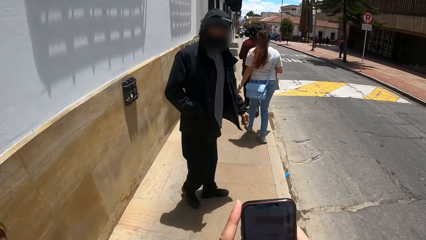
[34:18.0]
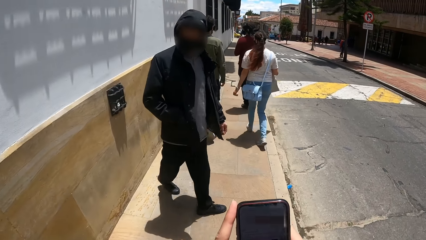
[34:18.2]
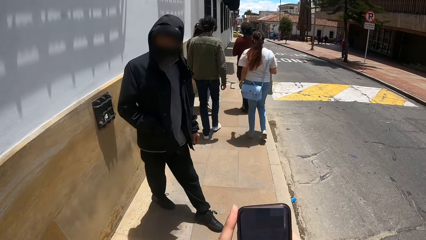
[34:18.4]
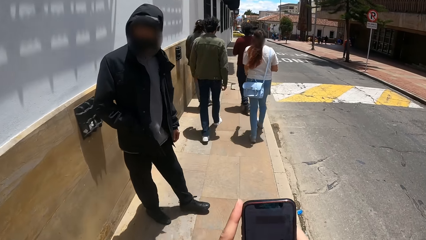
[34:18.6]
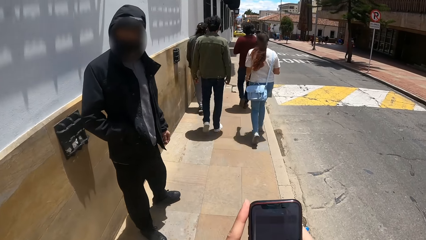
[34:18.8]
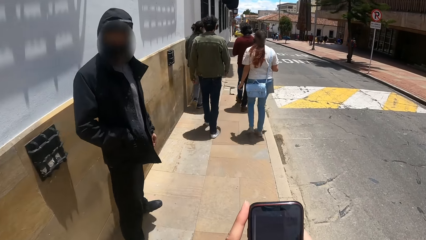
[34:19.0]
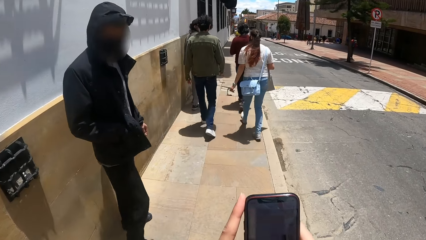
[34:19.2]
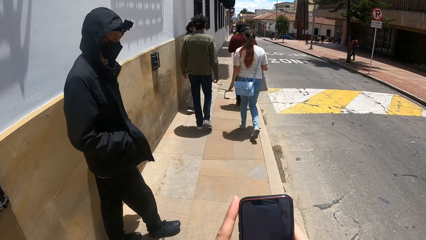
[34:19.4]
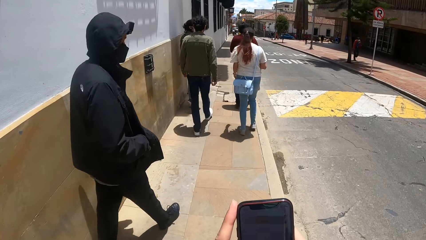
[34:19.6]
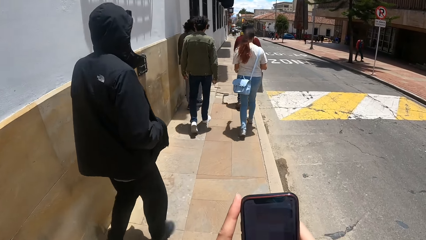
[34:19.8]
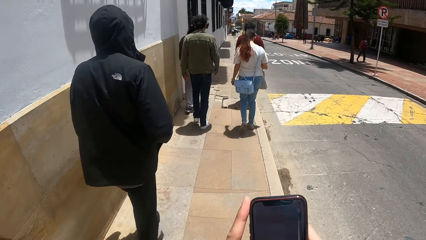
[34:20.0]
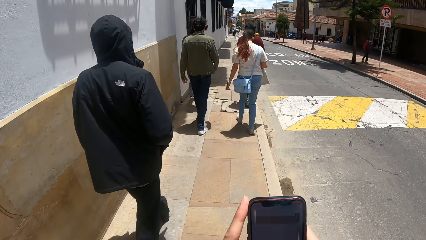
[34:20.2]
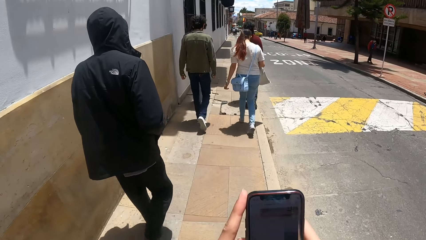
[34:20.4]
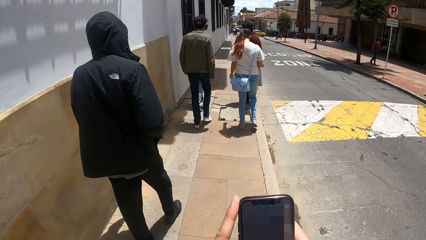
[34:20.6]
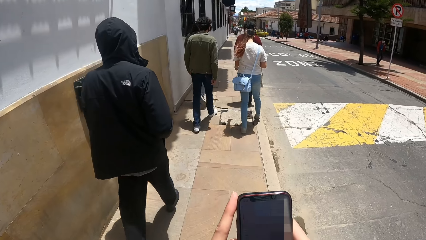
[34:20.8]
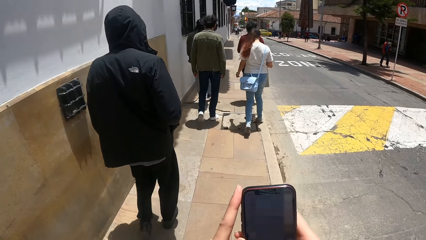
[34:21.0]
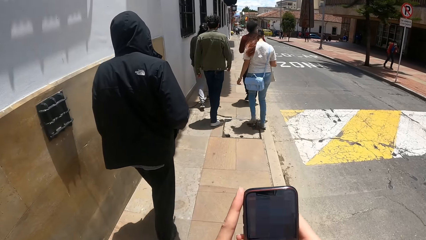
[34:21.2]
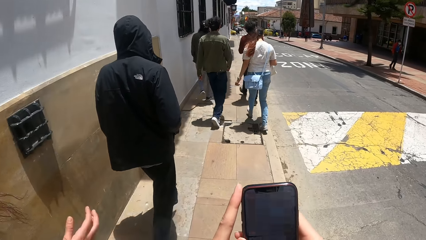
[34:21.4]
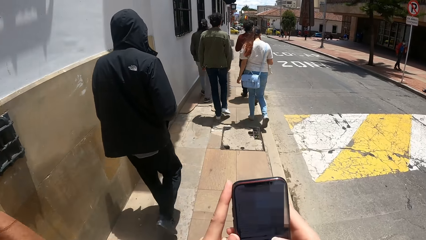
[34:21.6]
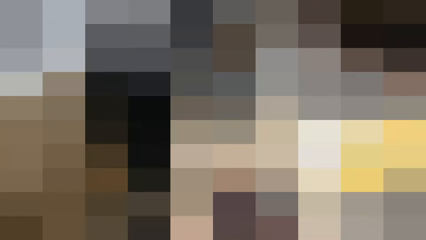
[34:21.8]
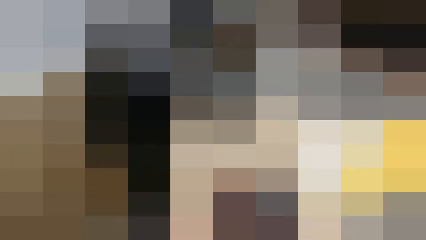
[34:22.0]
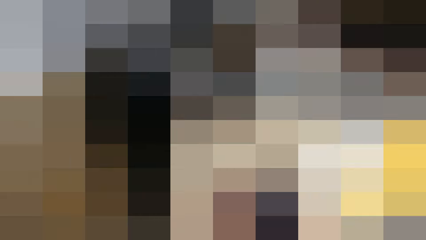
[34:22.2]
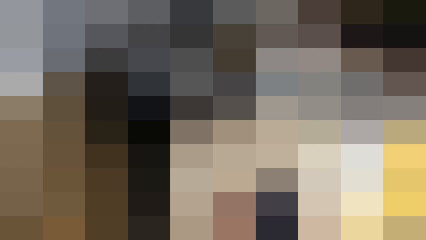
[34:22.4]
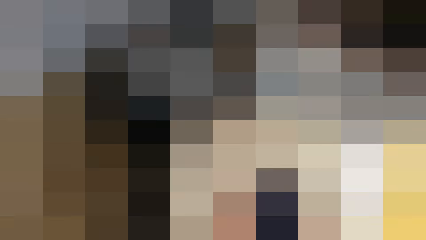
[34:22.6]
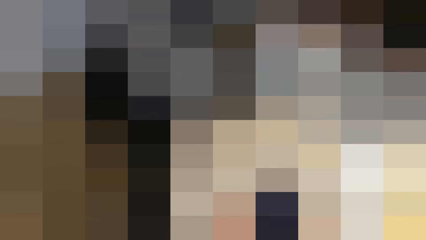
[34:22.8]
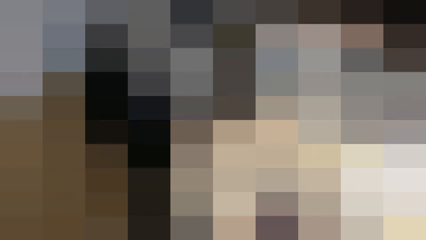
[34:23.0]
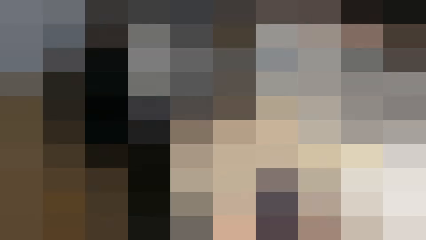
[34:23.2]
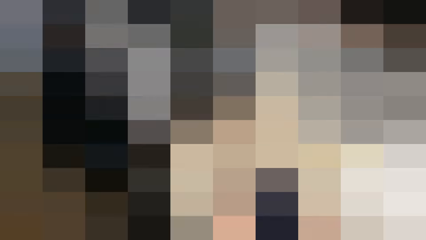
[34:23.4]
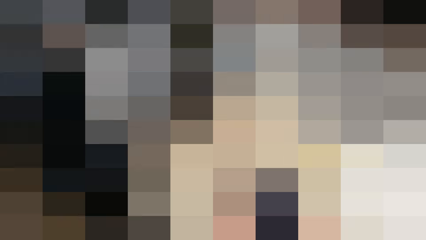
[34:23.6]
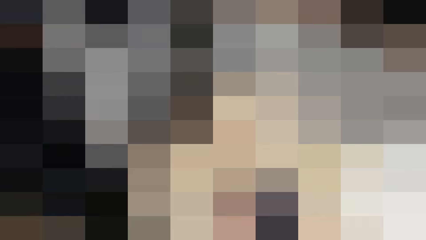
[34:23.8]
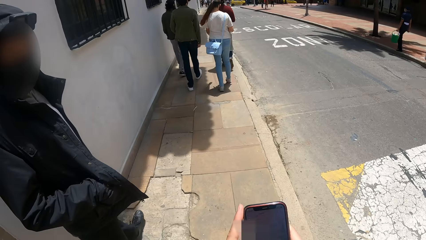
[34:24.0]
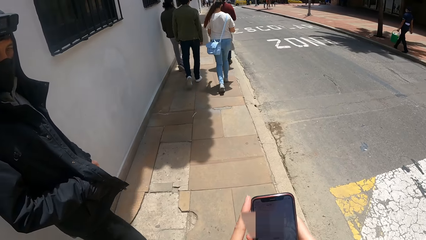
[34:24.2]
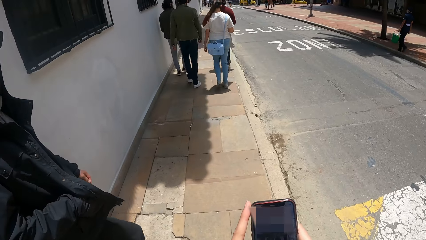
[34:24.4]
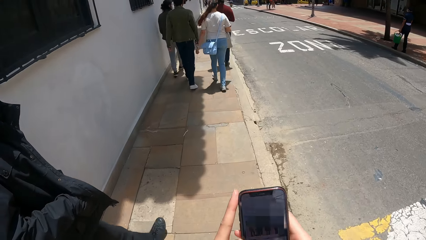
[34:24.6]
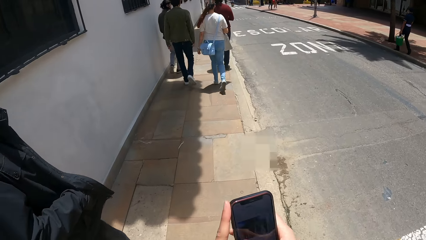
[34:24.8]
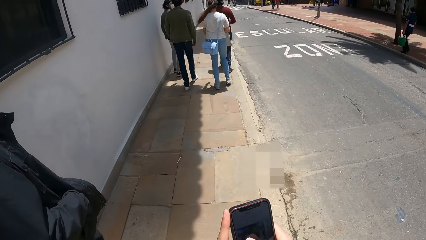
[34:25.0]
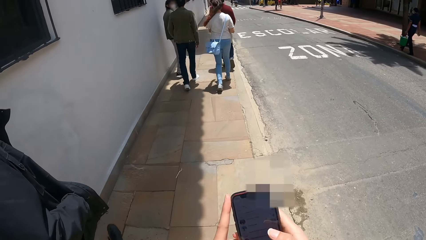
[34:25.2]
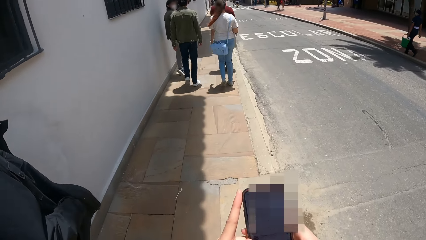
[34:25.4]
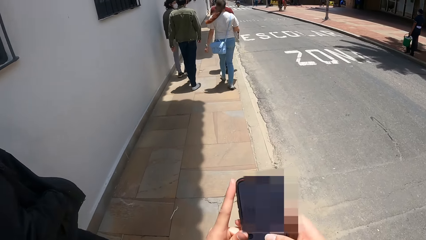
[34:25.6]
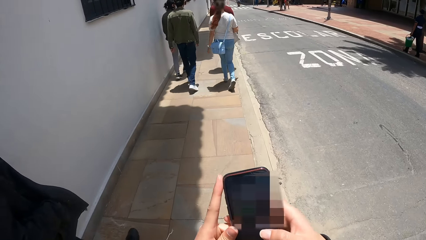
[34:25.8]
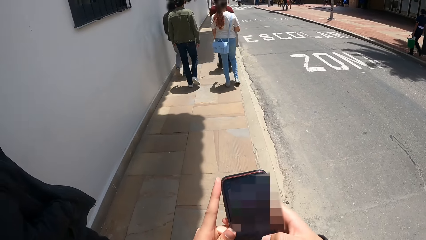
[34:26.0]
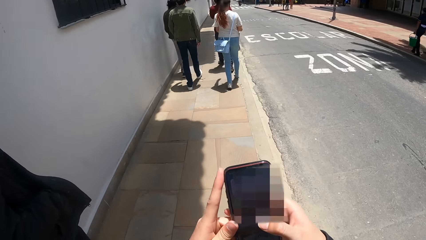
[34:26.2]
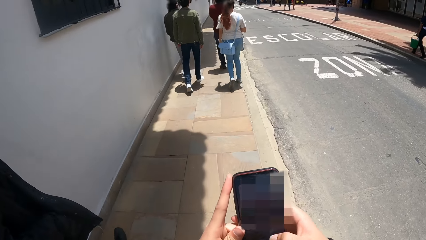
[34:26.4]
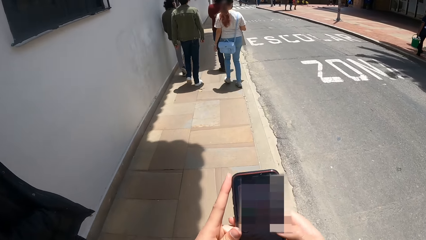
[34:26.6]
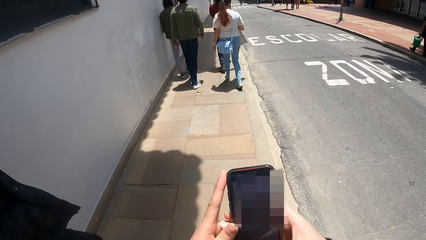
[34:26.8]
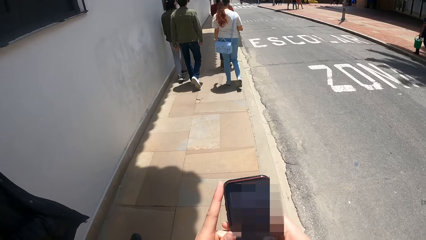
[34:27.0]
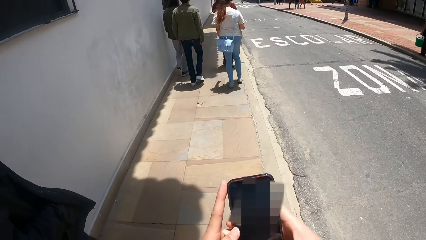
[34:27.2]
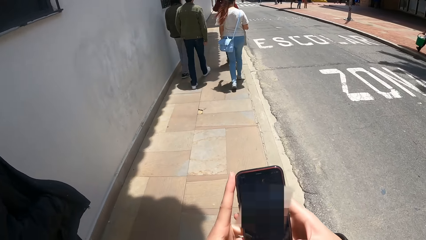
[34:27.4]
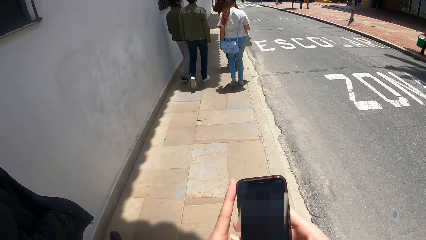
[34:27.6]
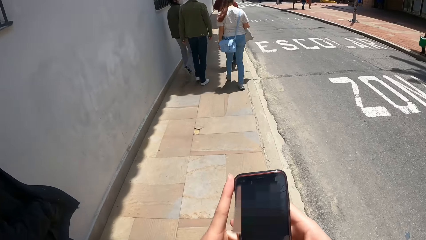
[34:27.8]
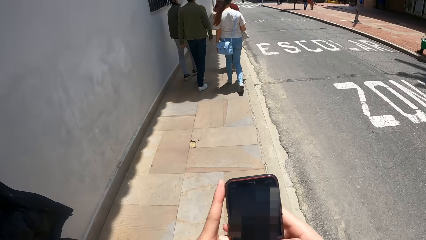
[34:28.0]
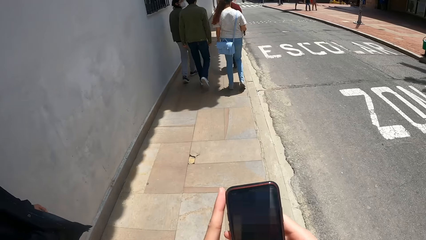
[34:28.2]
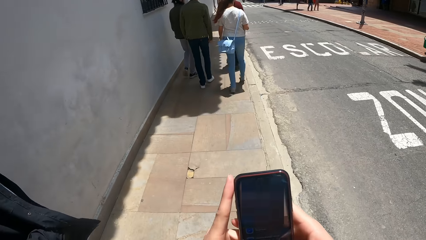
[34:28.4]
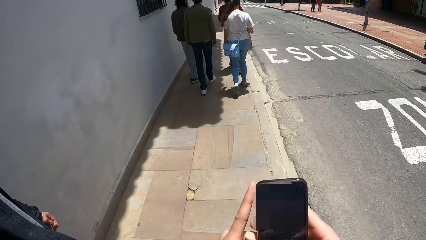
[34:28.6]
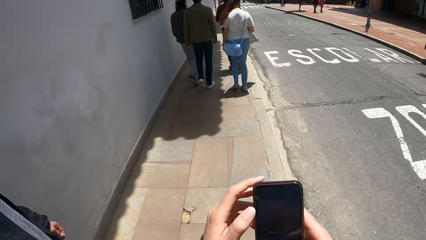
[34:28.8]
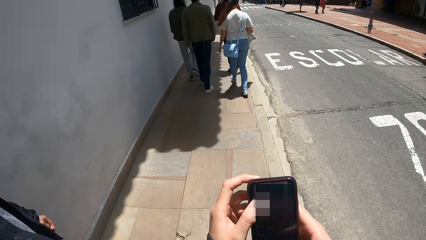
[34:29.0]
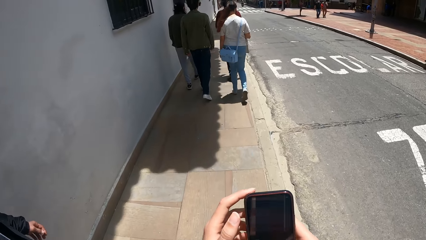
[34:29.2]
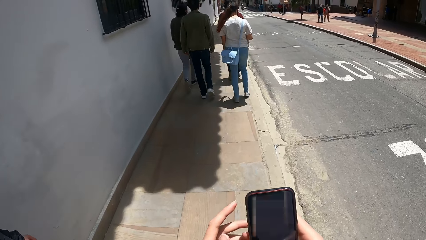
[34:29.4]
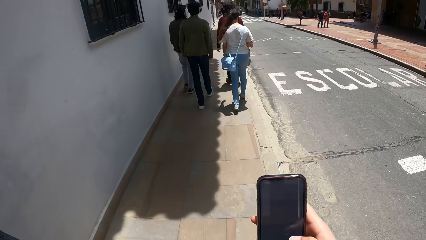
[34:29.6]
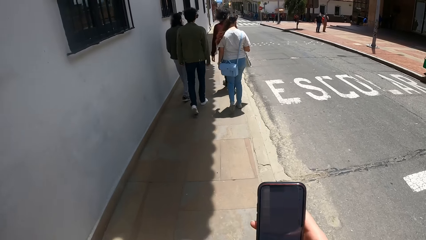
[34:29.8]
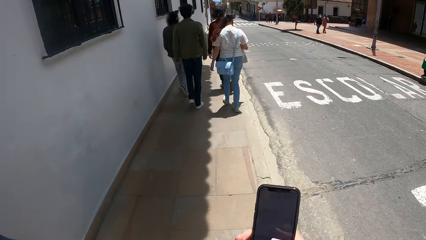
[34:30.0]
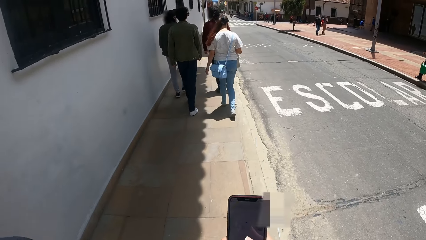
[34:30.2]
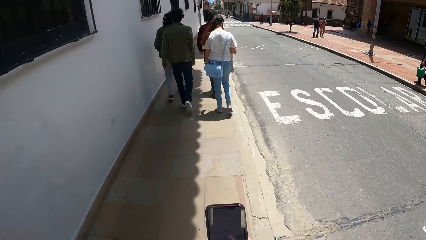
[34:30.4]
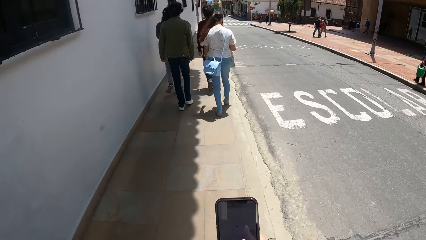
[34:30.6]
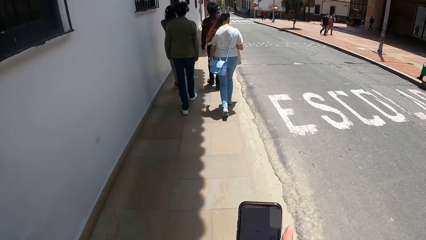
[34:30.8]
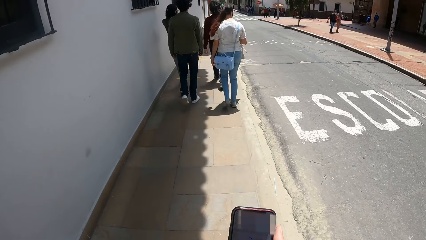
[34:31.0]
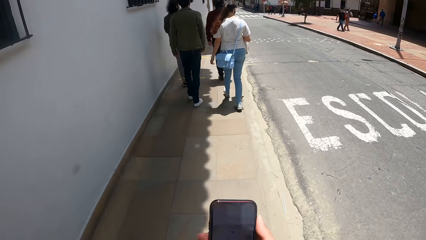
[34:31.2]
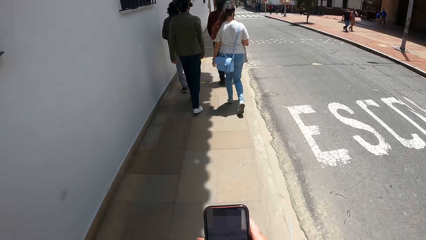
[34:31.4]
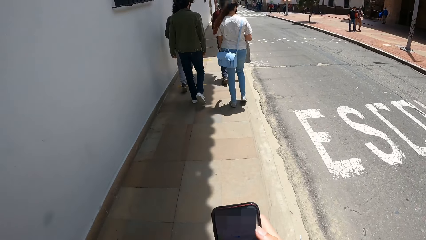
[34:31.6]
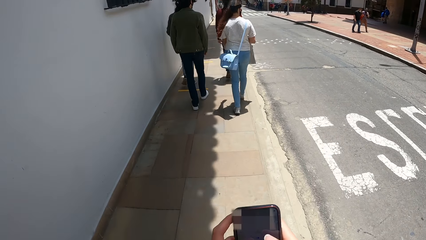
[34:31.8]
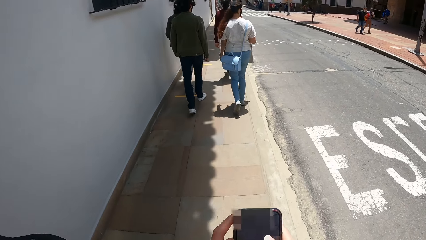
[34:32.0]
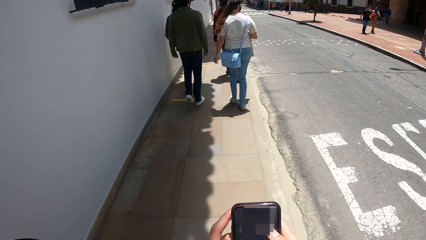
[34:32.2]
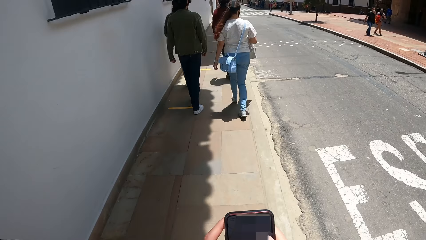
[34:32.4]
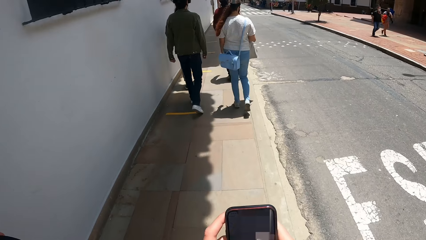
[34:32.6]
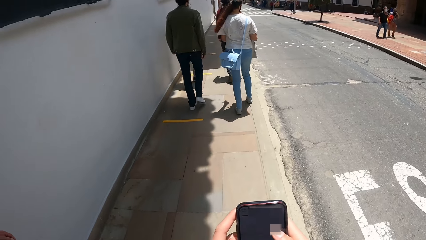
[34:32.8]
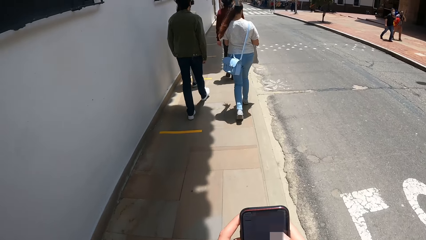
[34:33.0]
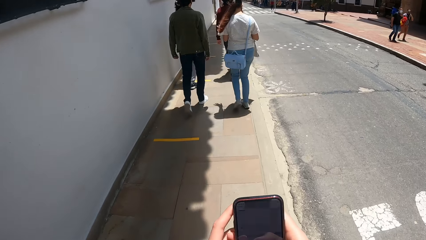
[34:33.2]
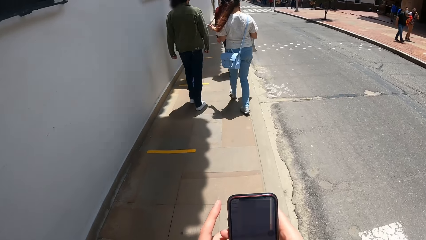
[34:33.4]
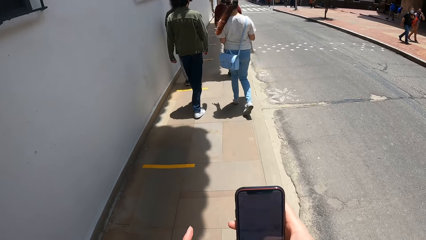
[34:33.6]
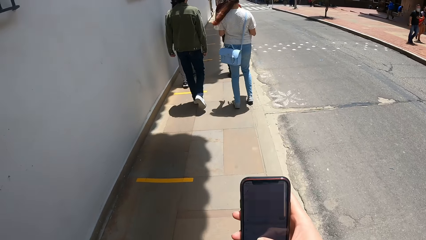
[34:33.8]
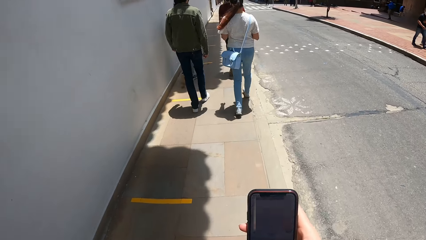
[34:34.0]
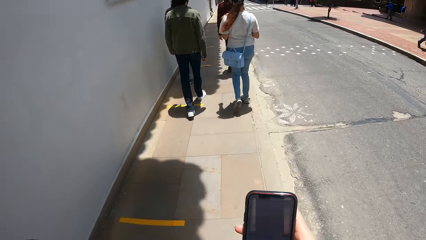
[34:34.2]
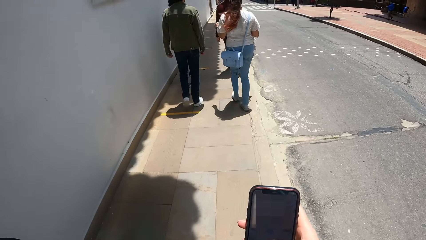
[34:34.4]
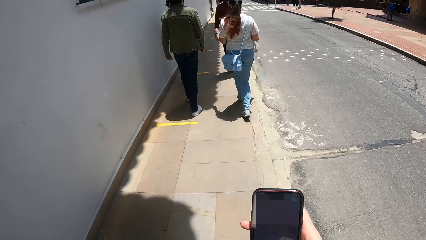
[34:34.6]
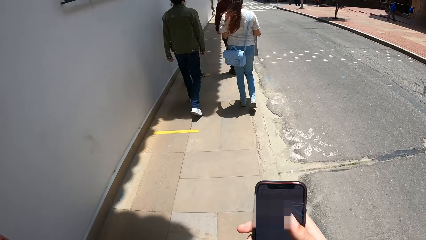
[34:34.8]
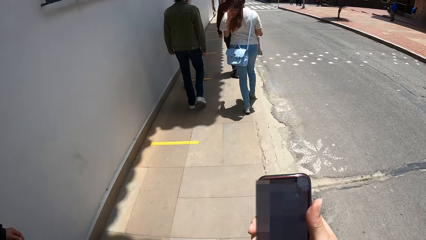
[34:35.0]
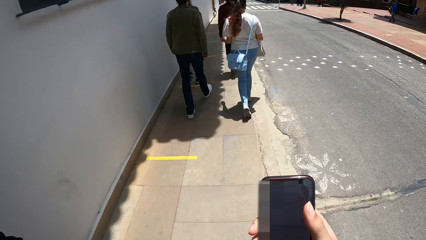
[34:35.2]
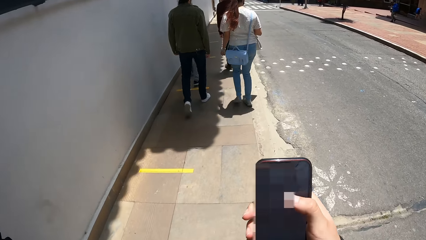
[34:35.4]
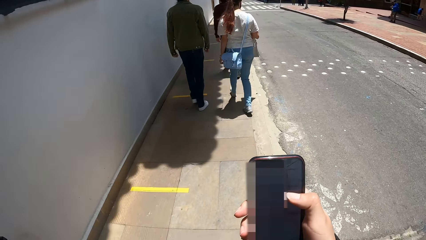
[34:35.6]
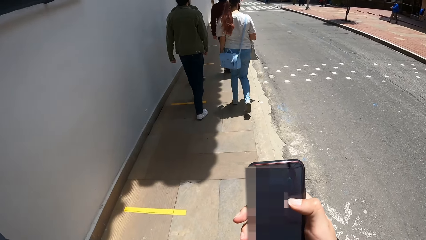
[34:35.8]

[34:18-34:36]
The camera wearer walks. They touch the phone. They walk.
